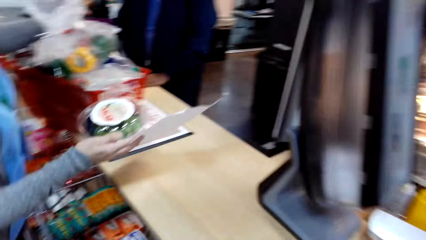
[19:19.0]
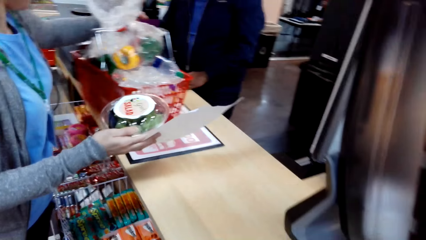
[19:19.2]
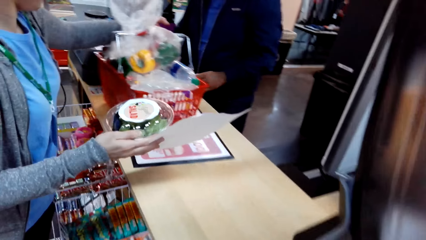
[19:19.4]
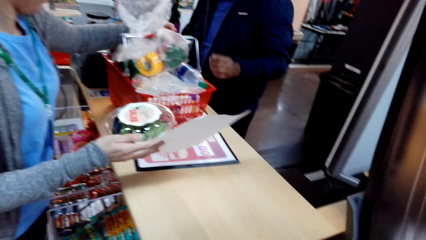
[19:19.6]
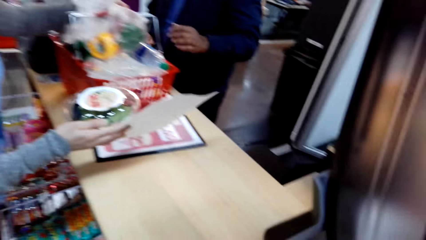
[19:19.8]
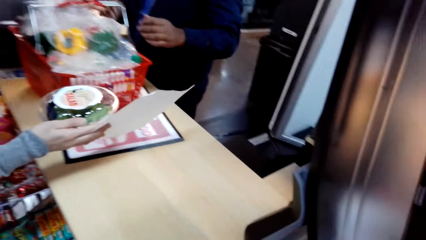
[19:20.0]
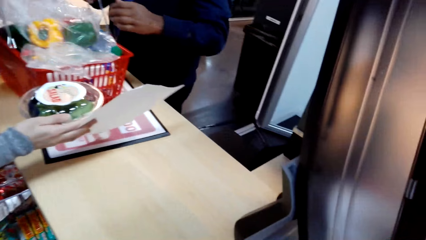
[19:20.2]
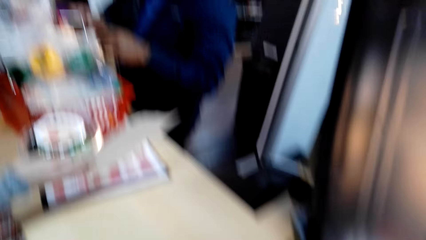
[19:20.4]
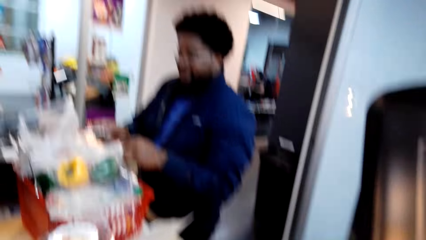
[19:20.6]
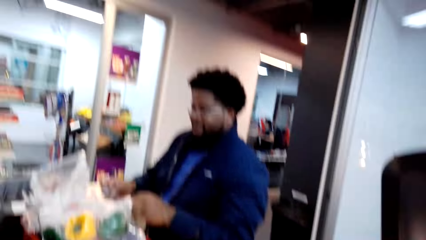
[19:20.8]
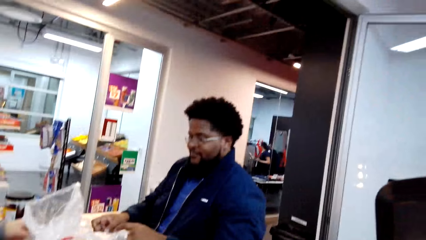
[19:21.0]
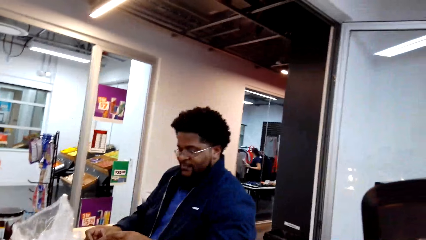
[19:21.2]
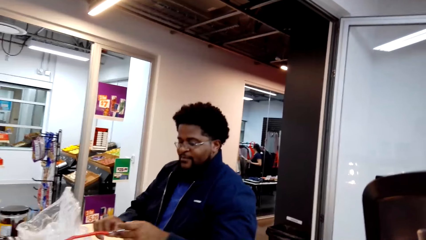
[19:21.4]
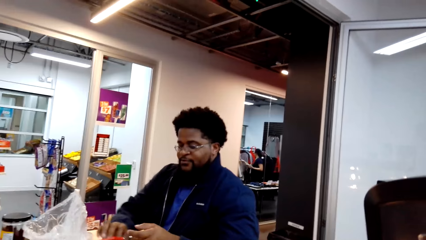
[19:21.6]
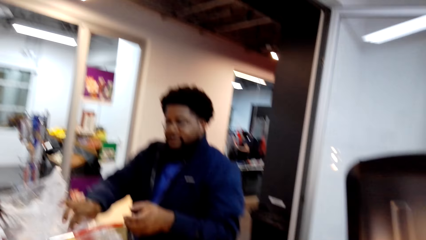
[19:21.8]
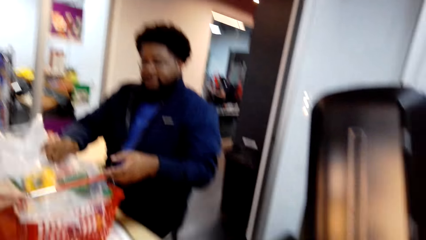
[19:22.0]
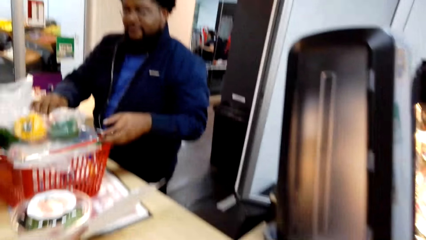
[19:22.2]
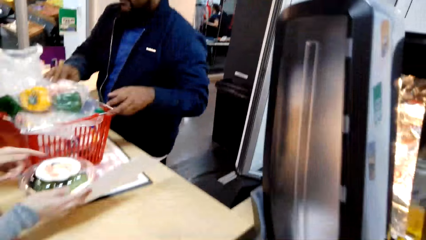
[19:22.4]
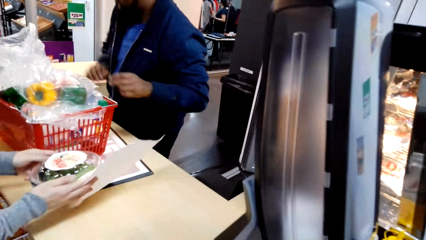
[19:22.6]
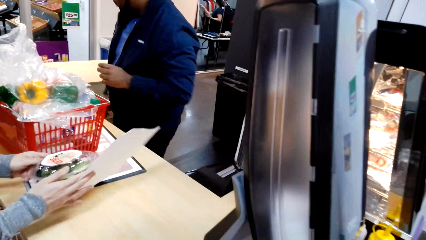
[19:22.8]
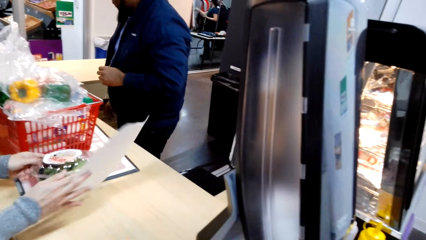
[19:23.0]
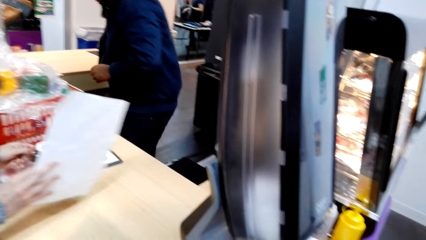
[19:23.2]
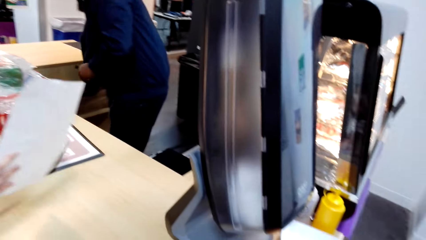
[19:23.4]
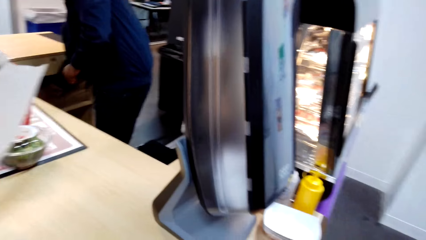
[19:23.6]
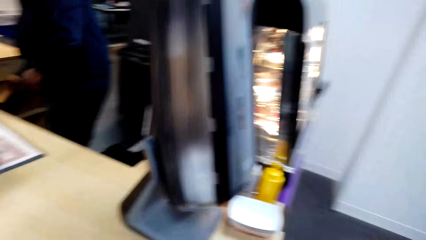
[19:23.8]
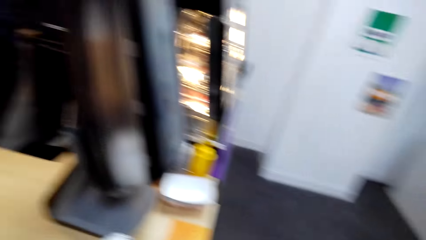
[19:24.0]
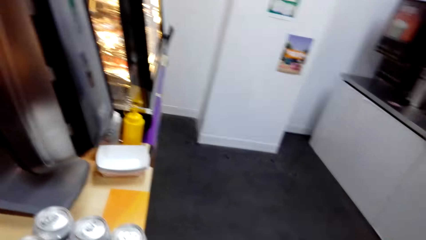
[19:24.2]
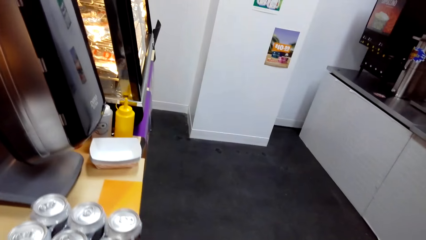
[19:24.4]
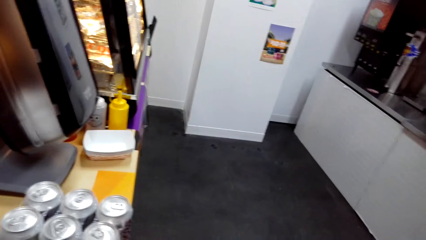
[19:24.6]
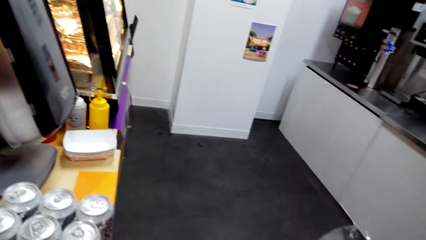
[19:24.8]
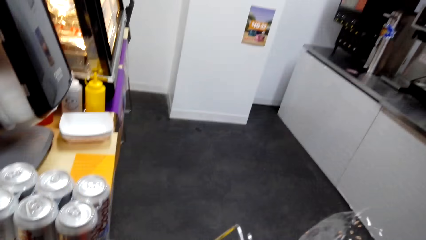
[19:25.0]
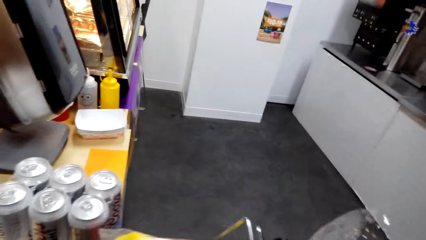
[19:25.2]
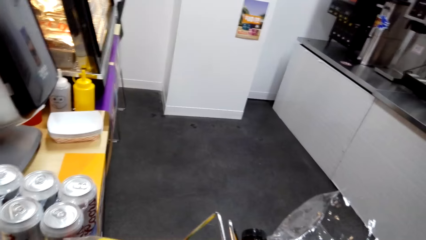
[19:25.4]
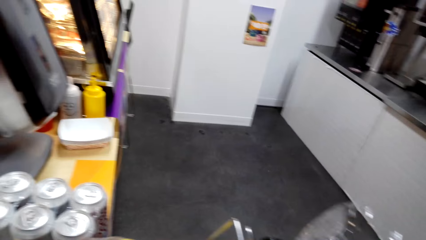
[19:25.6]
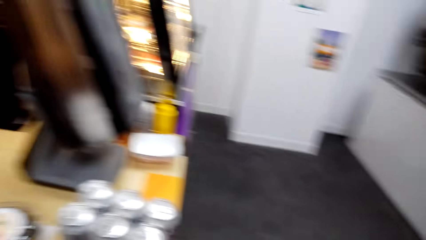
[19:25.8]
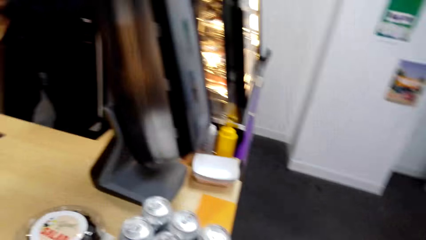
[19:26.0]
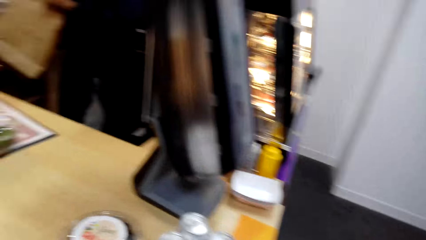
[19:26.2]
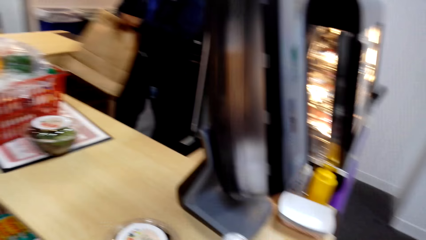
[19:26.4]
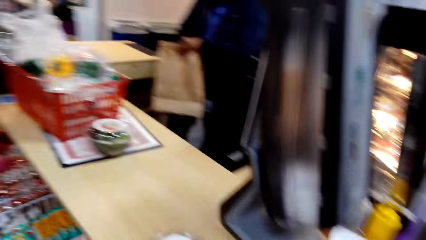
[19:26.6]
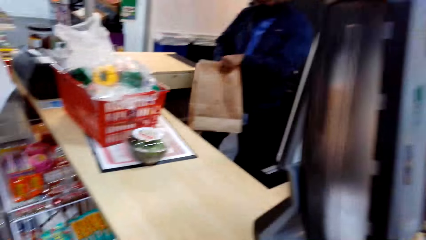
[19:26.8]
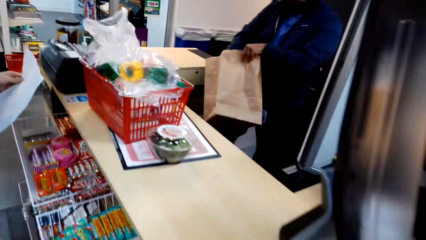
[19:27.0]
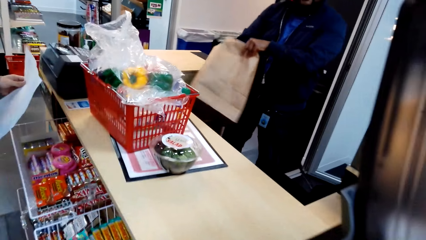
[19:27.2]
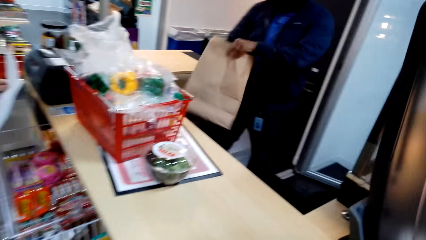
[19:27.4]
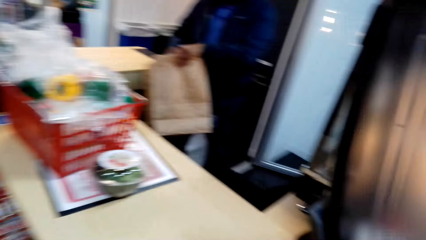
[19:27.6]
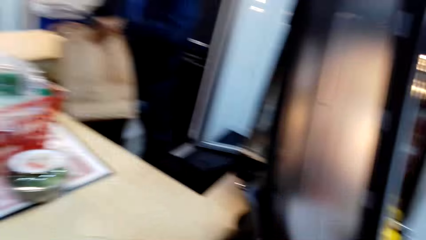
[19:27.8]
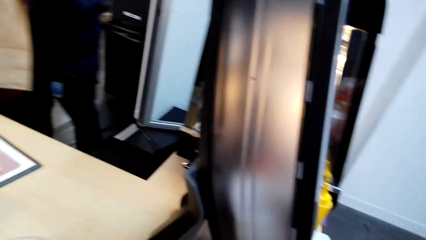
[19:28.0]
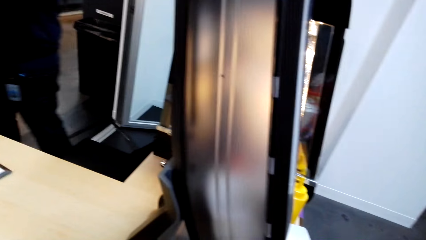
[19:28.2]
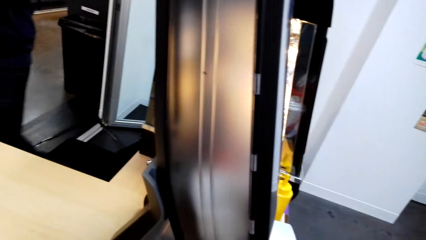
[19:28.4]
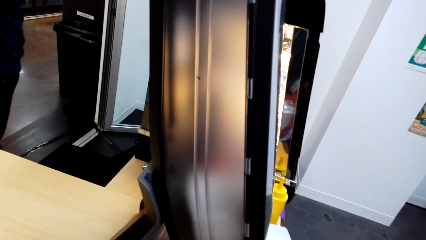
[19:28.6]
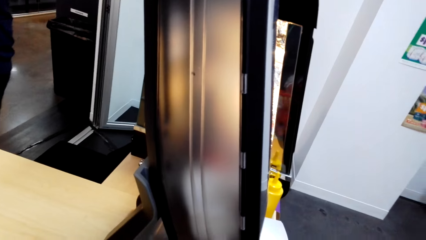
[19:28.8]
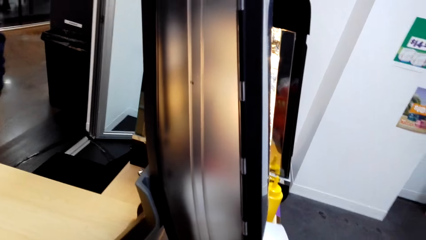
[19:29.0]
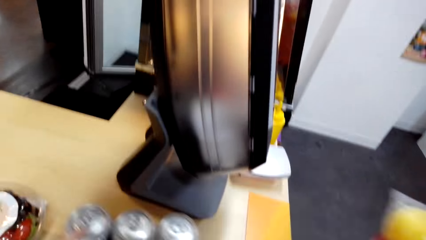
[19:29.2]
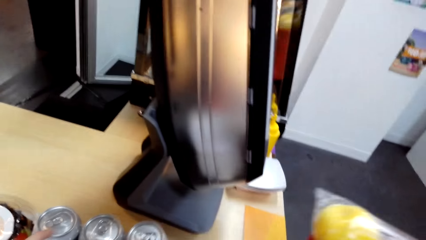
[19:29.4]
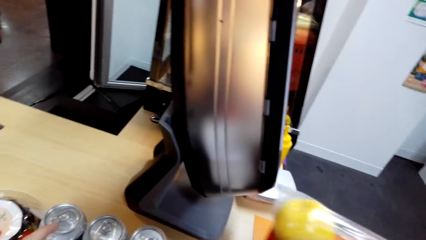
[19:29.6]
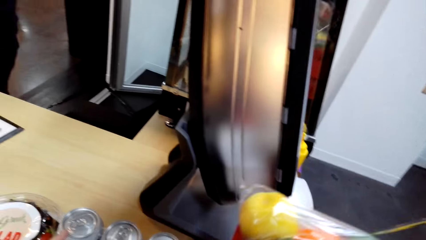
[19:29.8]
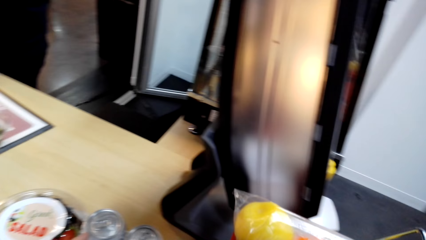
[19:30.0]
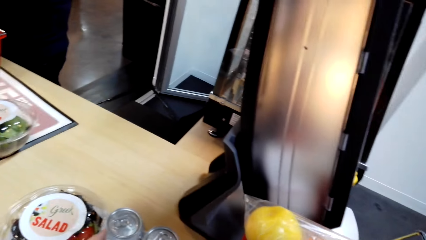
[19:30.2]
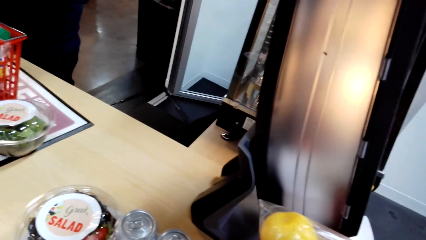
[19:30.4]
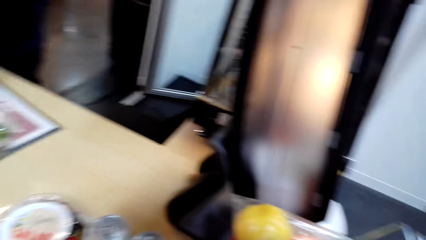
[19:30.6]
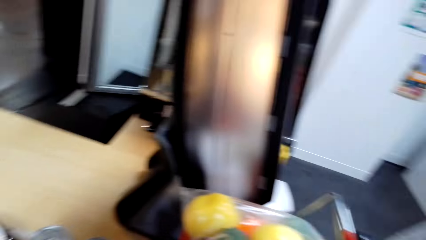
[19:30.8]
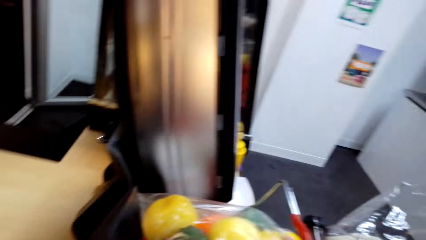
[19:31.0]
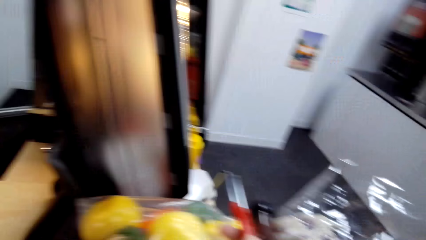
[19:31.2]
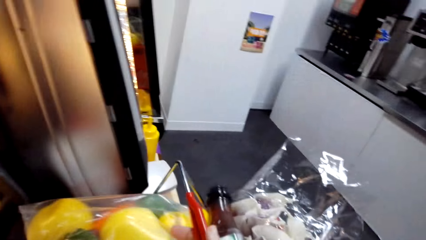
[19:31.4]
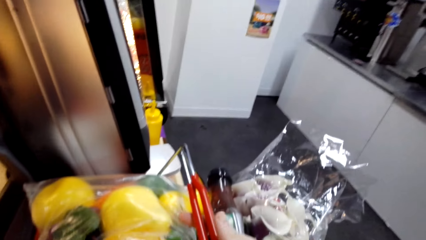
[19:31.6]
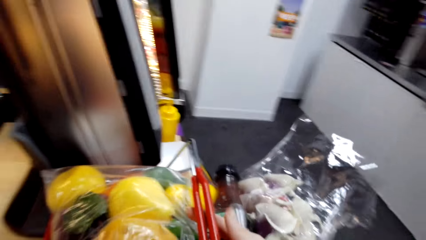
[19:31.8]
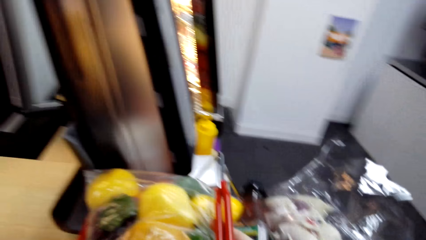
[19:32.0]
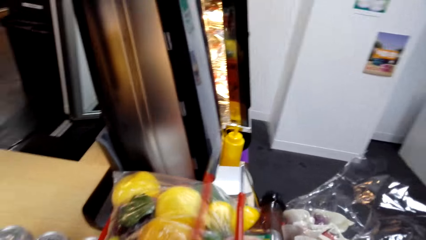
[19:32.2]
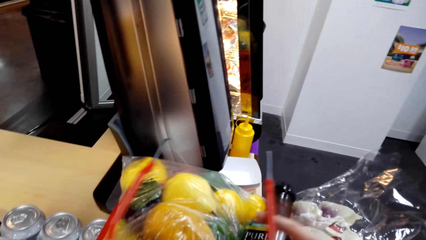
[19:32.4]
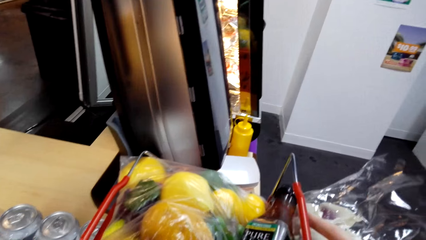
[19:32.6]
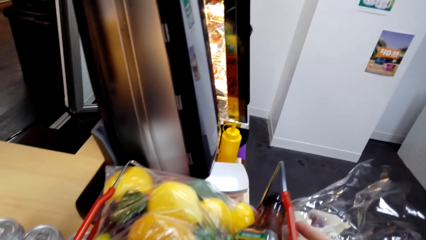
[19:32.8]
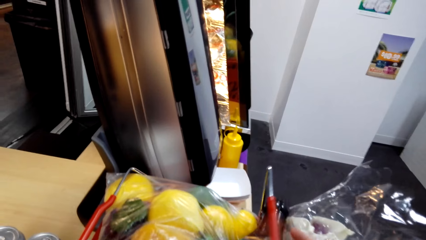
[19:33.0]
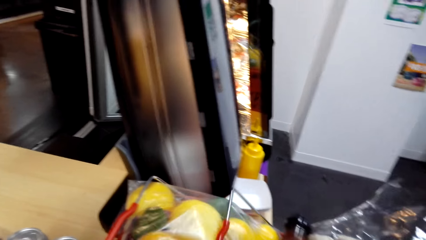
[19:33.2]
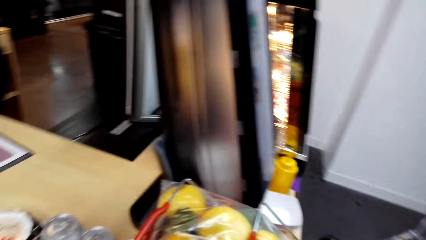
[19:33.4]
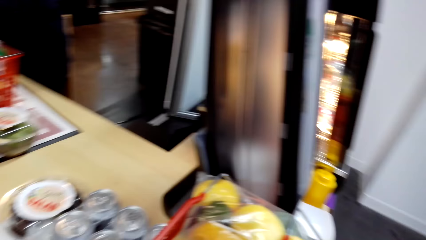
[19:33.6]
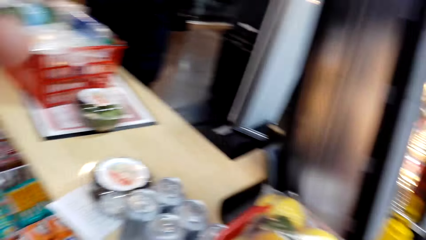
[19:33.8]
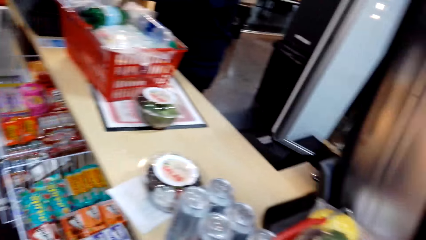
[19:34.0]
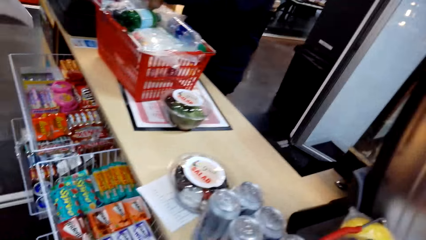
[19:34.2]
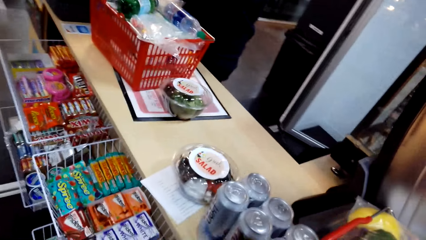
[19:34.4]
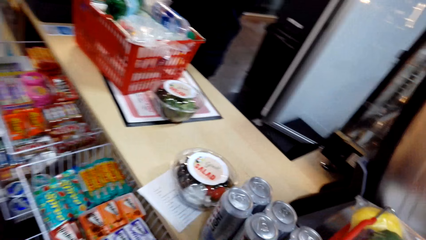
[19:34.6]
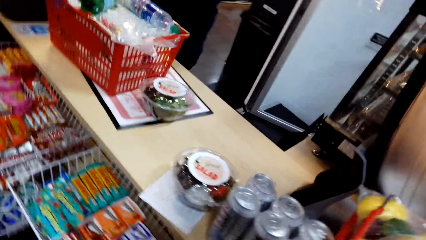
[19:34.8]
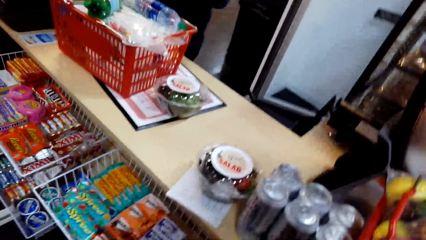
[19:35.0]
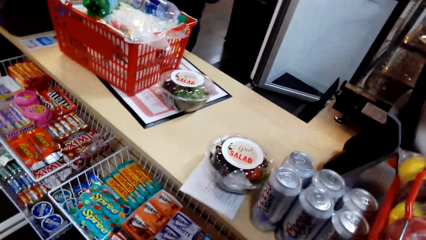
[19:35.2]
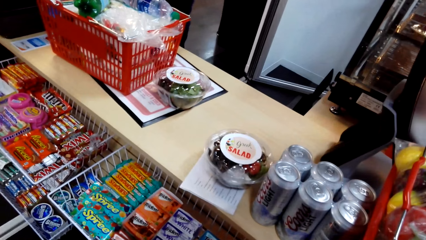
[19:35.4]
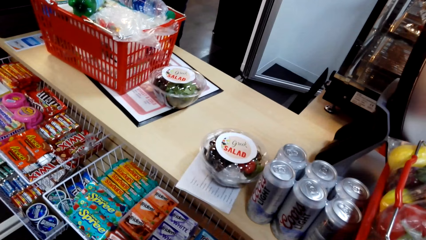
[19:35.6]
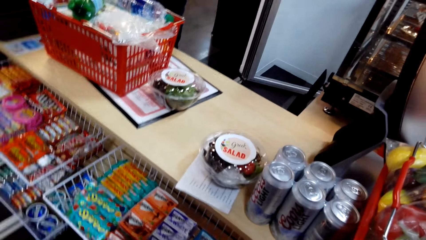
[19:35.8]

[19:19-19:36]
The woman places items on the counter. She places the shopping basket on the counter. She interacts with a man. The man holds a shopping bag. The camera wearer places the shopping basket on the counter.
